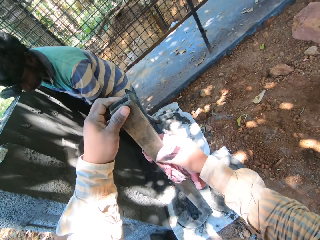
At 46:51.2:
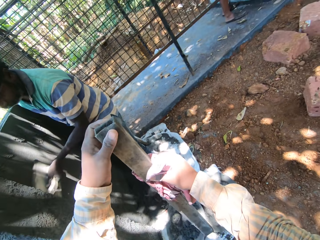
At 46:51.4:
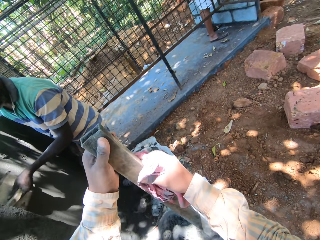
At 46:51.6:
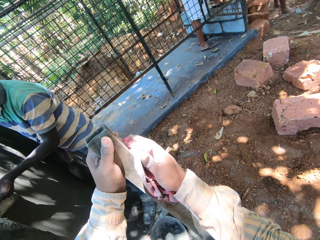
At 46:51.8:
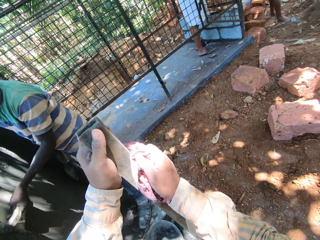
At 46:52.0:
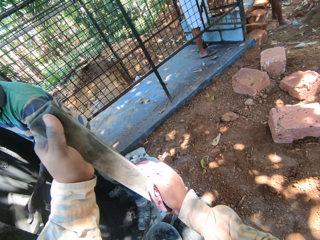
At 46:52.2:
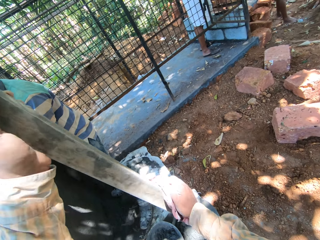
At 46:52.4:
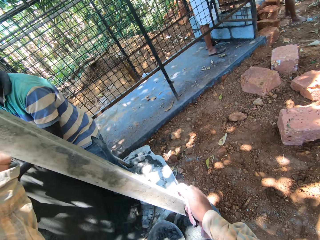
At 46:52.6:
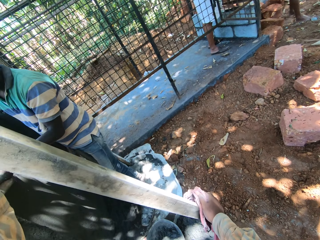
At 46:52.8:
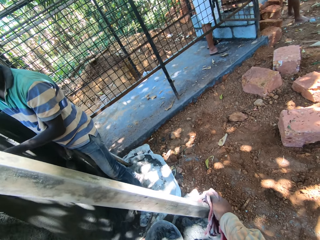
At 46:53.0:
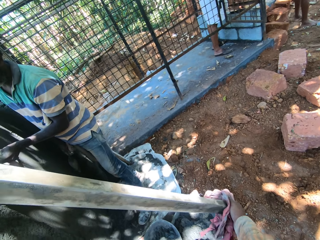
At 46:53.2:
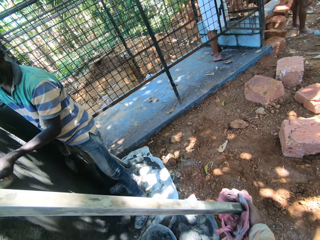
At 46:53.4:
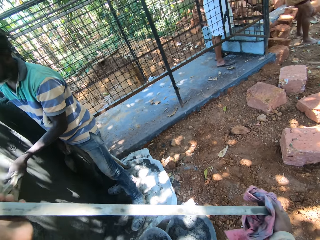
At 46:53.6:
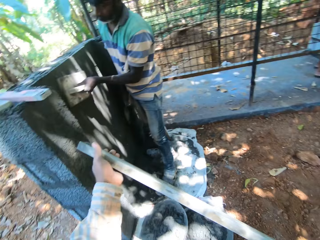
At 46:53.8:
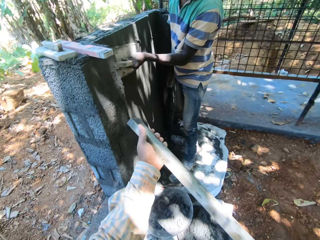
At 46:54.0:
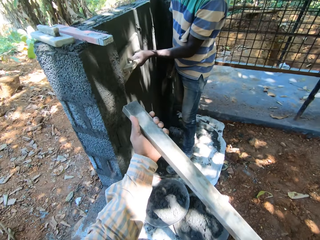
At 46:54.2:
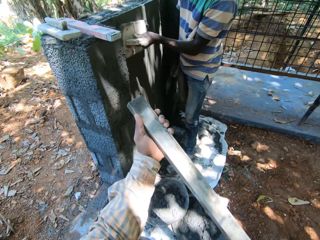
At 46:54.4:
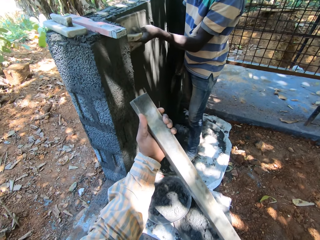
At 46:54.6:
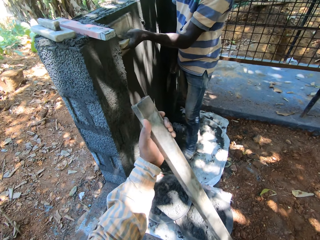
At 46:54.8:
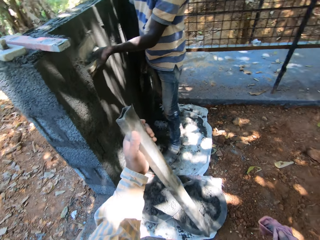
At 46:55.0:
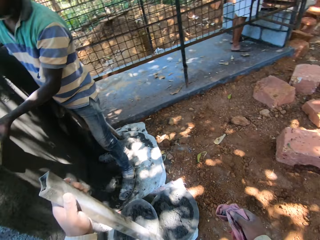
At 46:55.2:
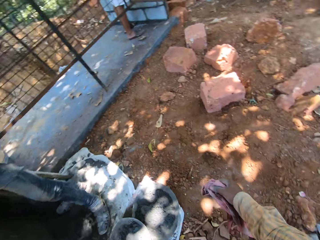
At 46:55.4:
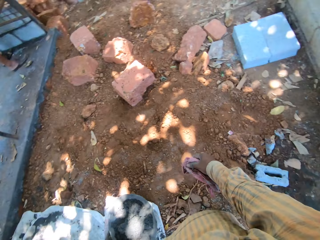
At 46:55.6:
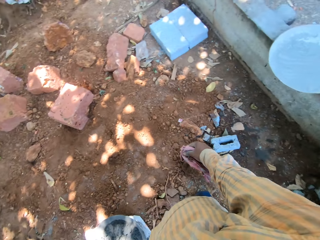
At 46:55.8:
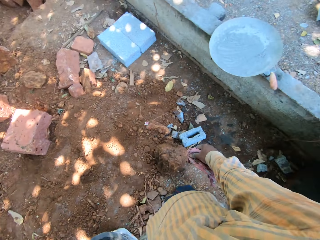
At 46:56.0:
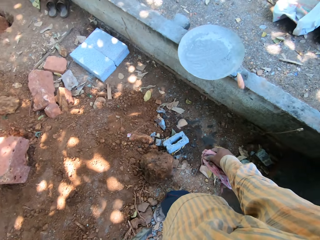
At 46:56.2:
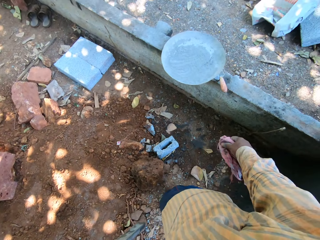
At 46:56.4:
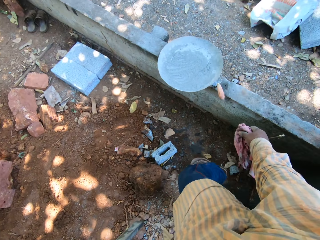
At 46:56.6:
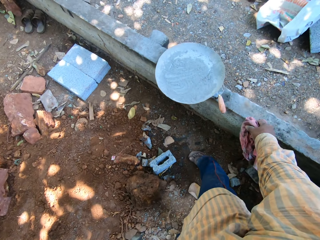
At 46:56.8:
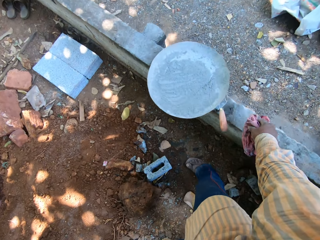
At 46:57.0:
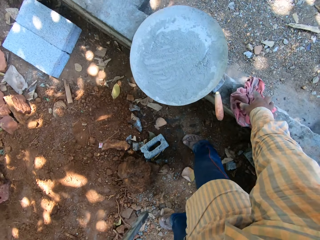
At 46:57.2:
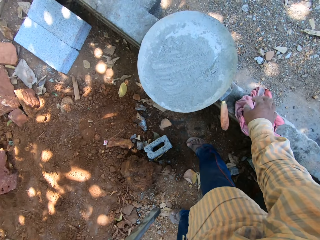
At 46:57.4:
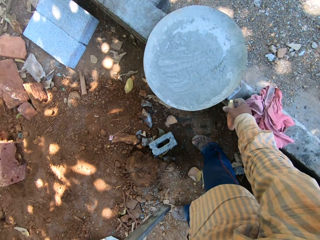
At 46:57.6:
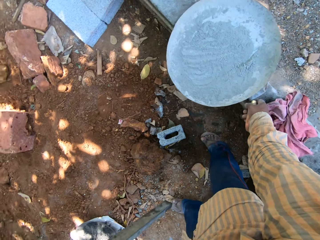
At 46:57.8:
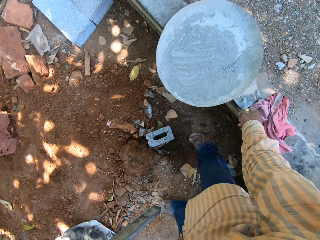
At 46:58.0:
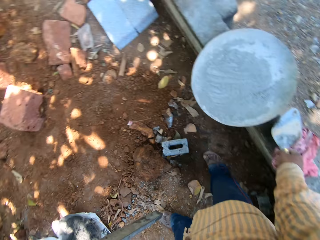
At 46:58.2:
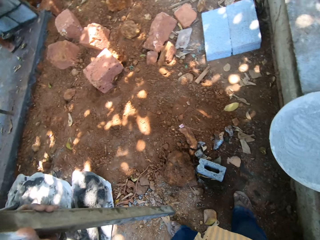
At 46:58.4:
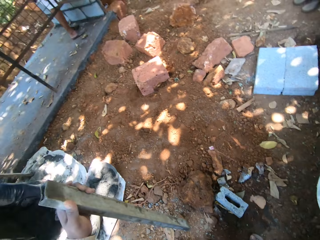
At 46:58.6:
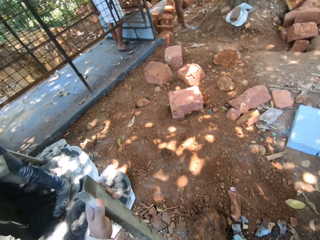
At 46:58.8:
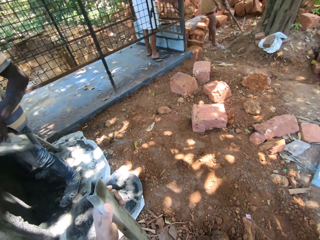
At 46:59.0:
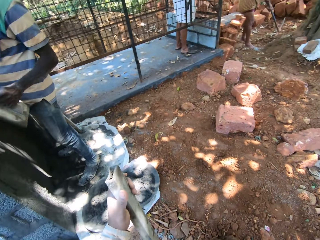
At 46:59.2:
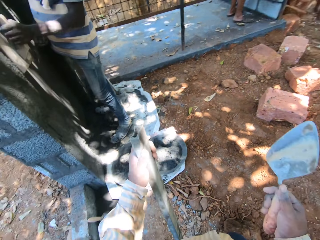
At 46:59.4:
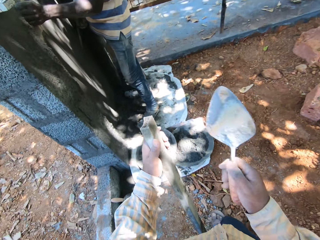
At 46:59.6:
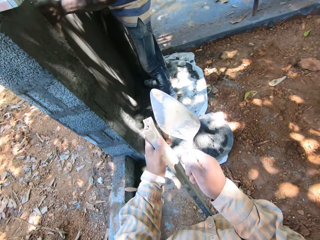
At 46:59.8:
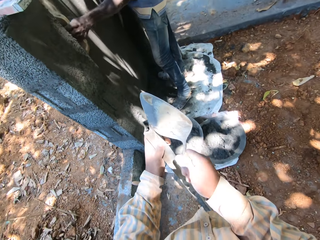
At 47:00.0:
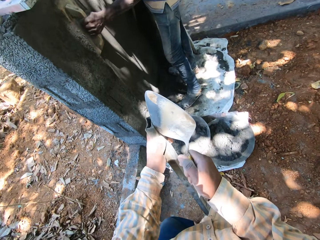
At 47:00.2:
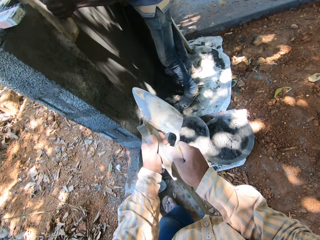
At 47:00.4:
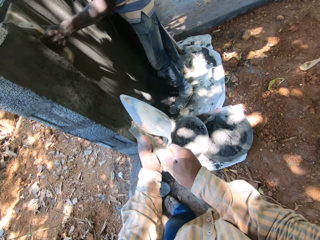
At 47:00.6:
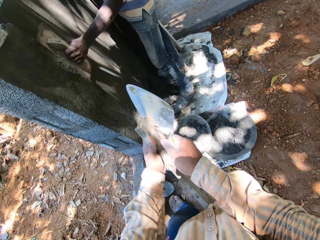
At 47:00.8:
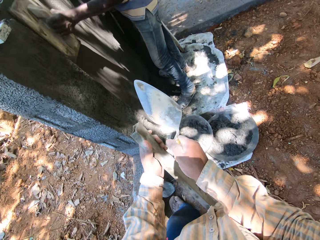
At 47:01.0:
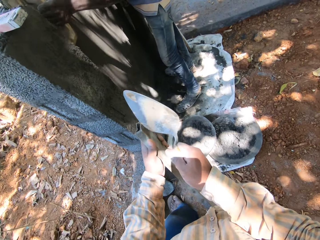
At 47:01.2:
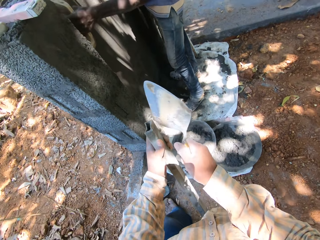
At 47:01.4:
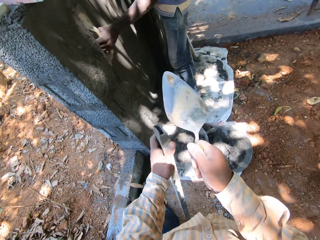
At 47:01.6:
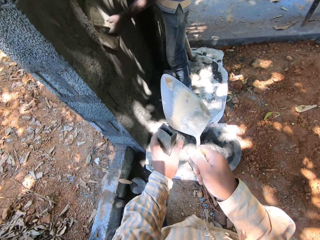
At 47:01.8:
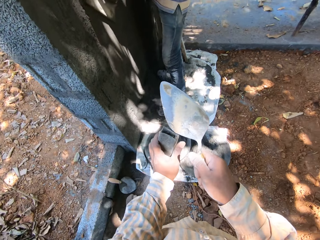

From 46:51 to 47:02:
The camera wearer stops cleaning the metal rod. He drops the cloth in his right hand on the fence. He lifts the trowel on the fence with his right hand. He scrapes mortar off the rod in his left hand with the trowel in his right hand.

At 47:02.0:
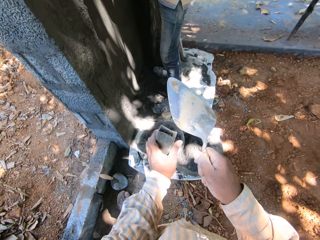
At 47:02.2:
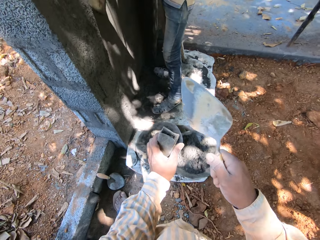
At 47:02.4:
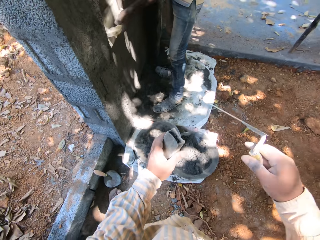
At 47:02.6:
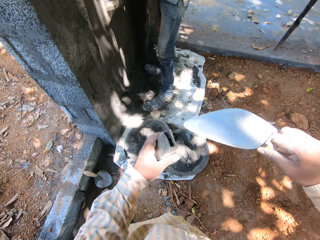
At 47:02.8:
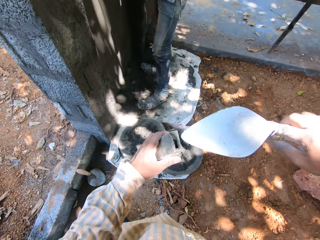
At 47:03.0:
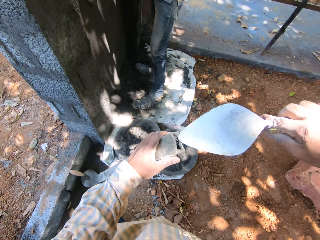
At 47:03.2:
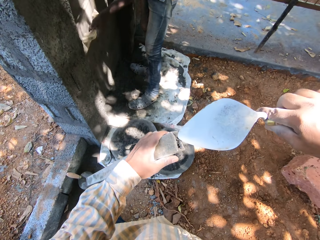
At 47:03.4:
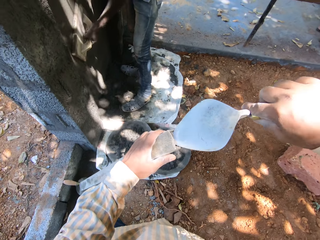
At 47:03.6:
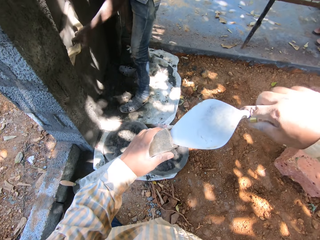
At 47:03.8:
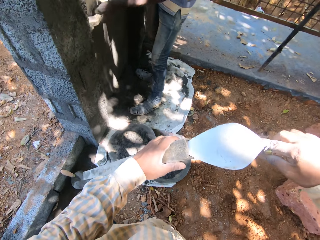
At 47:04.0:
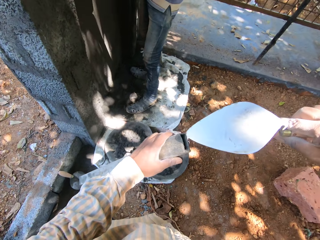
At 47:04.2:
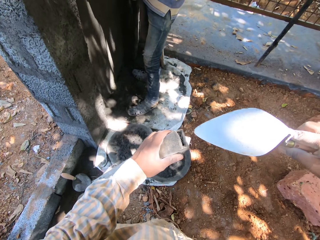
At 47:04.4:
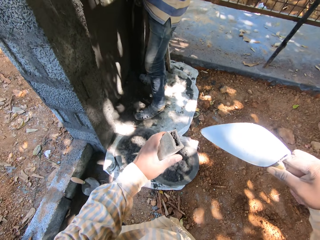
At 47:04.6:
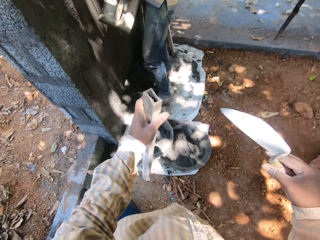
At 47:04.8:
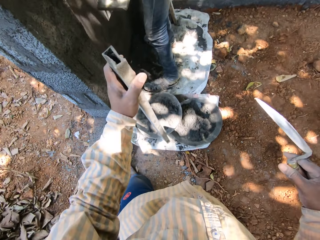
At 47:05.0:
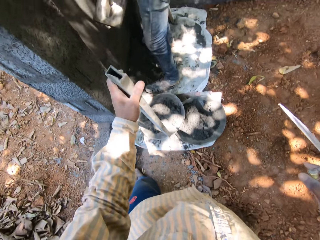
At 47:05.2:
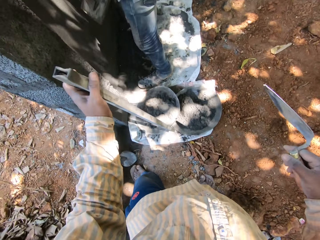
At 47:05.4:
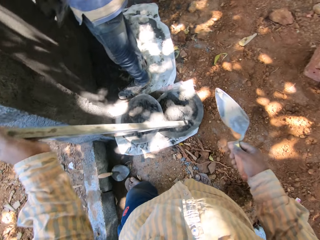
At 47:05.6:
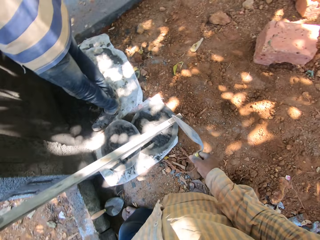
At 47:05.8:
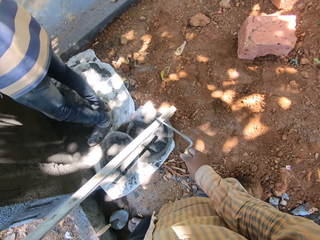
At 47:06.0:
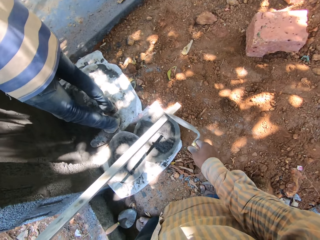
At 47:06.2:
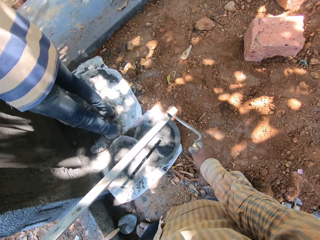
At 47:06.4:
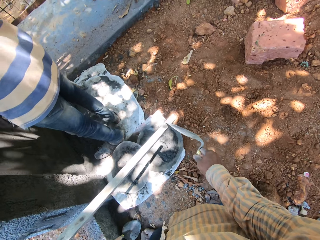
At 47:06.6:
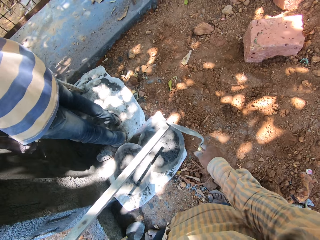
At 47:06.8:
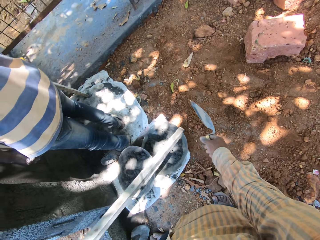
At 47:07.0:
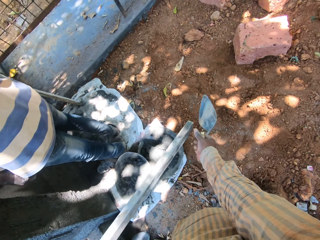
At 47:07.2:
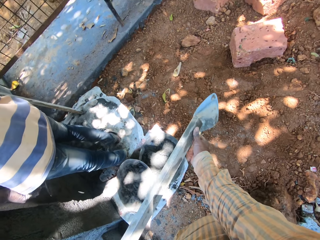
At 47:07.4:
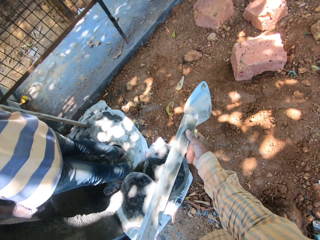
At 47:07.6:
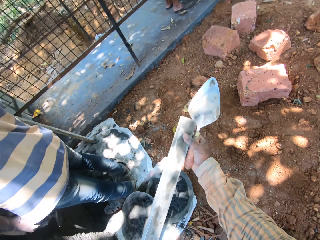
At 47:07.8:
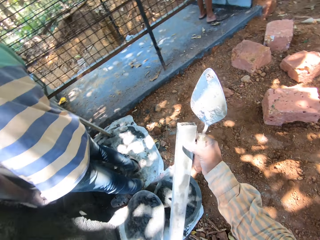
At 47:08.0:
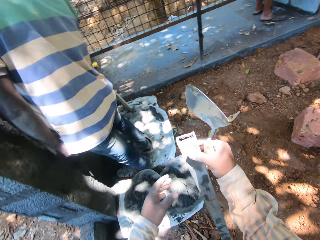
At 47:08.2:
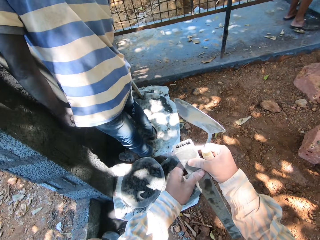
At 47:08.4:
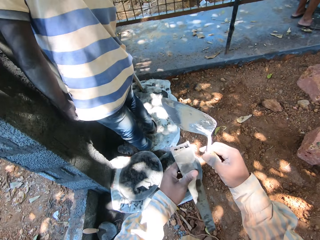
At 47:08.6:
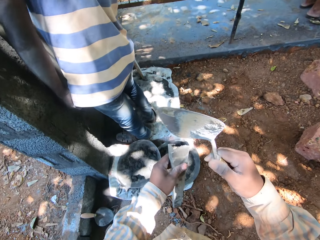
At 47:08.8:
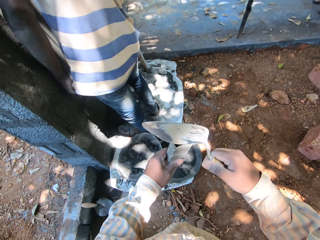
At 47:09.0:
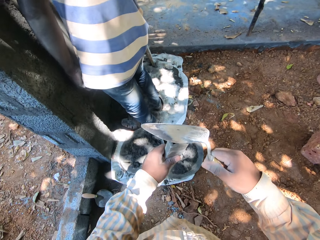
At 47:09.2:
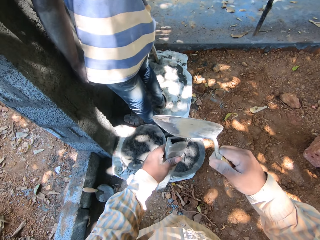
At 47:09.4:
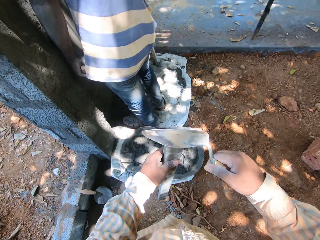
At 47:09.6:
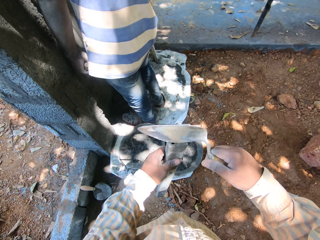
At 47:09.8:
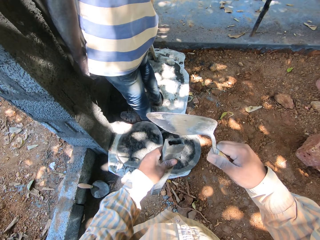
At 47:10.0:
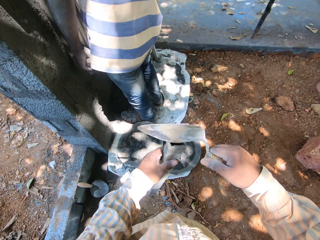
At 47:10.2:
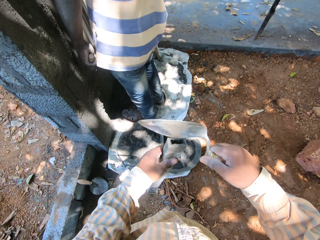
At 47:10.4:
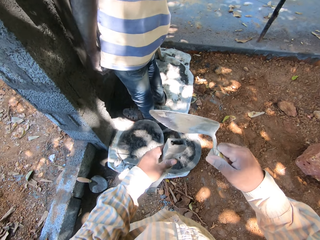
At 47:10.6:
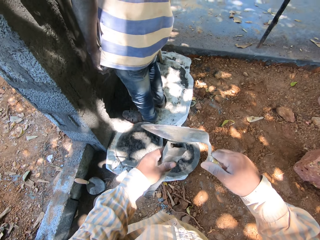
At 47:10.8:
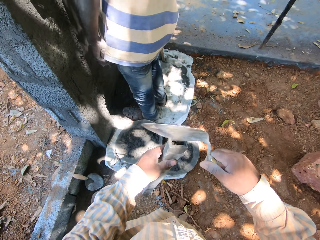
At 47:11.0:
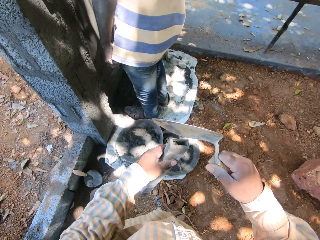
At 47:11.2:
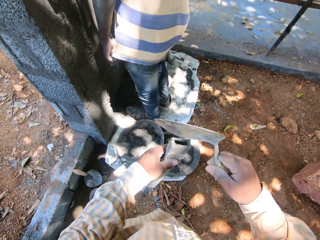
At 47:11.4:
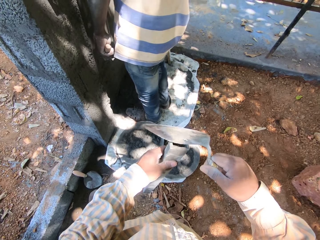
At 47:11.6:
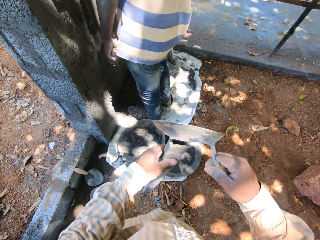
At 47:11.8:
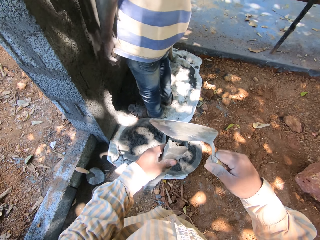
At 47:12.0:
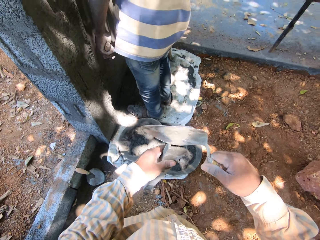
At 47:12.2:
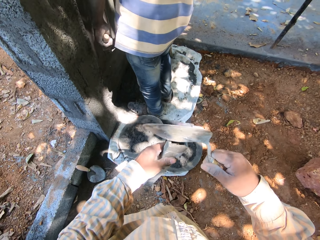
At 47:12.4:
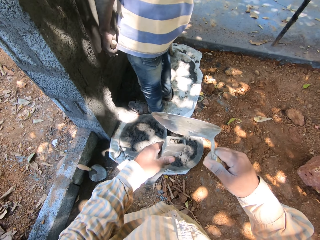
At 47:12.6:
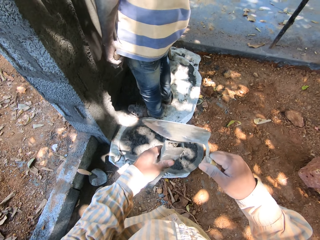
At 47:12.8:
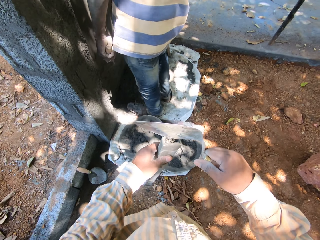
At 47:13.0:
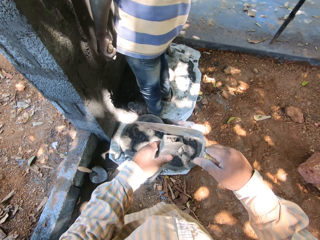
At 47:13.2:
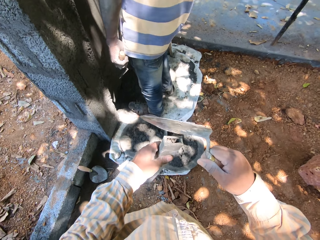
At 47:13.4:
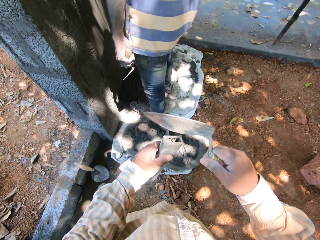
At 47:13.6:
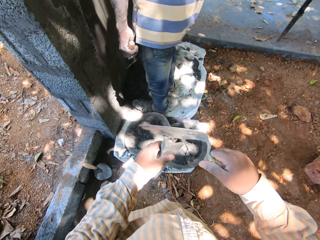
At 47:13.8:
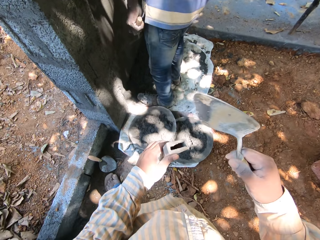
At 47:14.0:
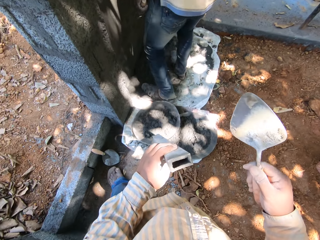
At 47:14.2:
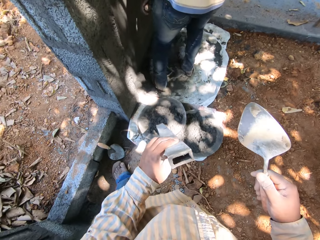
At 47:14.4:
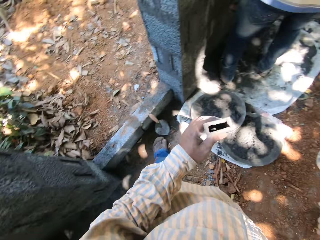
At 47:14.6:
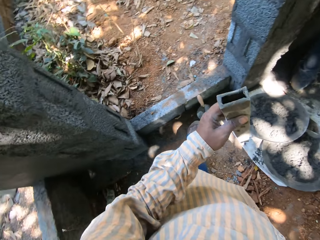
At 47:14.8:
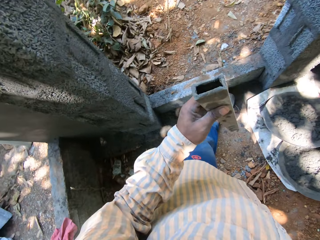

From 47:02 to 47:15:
The camera wearer scrapes mortar off the rod in his left hand with the trowel in his right hand. He lifts the rod in his left hand from the ground. He scrapes mortar off the rod in his left hand with the trowel in his right hand. He rotates the rod with his right hand. He passes the rod in his right hand to his left hand. He hits the rod in his left hand with the trowel in his right hand. He stops hitting the rod with the trowel. He picks up the metal rod with his left hand.
